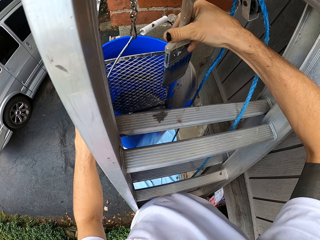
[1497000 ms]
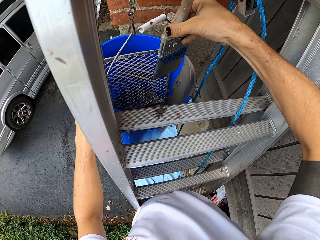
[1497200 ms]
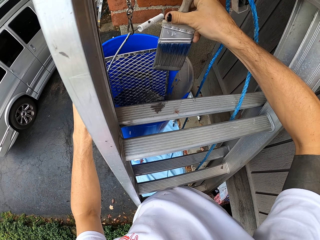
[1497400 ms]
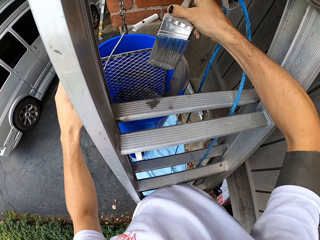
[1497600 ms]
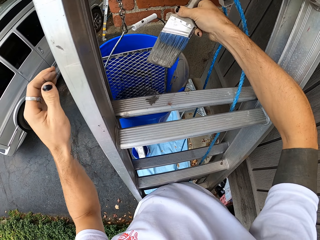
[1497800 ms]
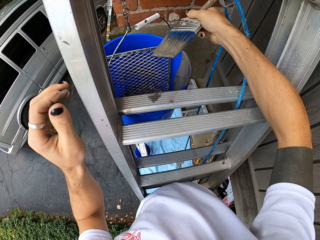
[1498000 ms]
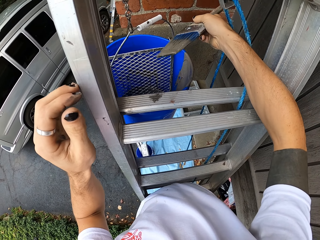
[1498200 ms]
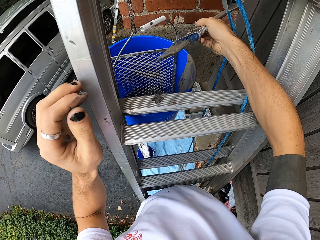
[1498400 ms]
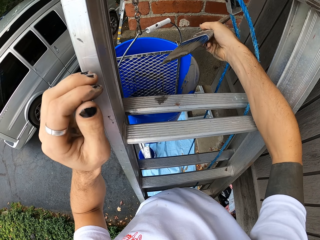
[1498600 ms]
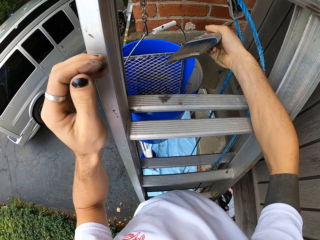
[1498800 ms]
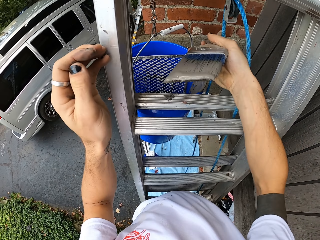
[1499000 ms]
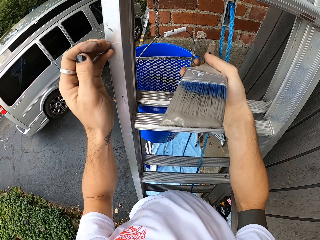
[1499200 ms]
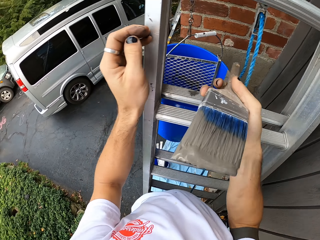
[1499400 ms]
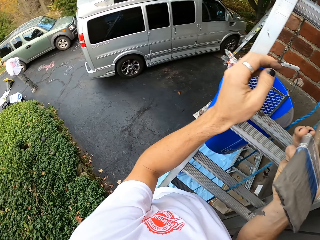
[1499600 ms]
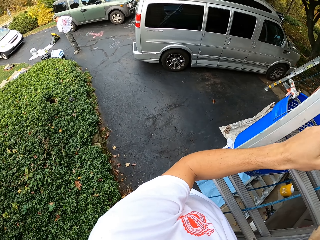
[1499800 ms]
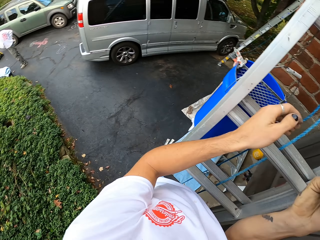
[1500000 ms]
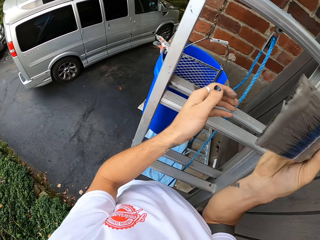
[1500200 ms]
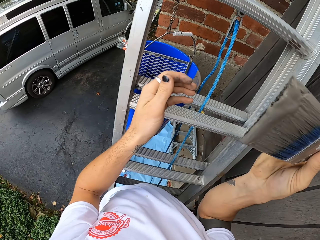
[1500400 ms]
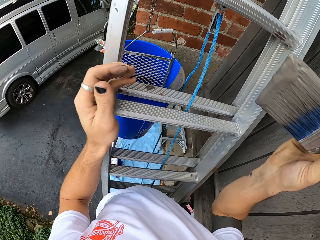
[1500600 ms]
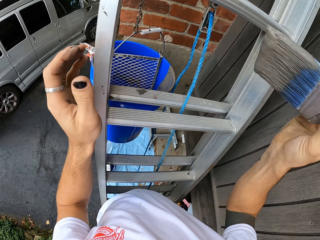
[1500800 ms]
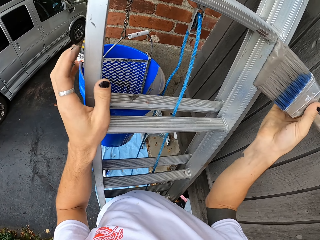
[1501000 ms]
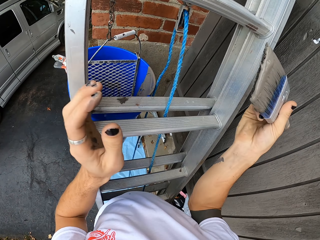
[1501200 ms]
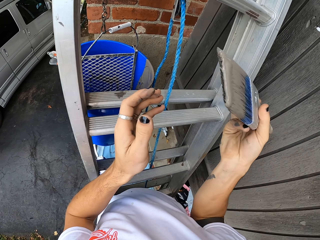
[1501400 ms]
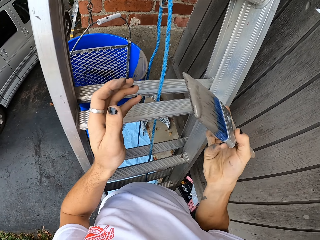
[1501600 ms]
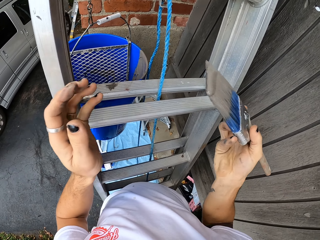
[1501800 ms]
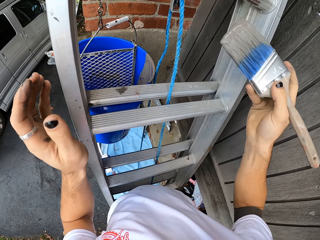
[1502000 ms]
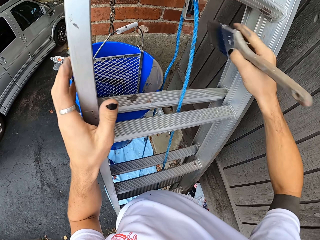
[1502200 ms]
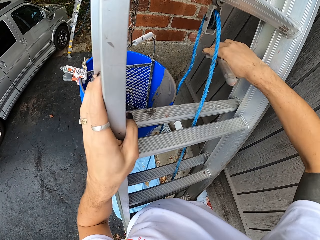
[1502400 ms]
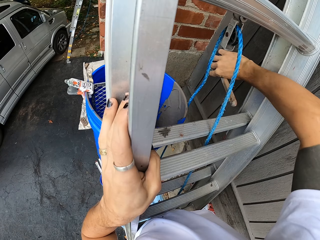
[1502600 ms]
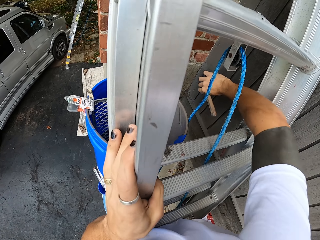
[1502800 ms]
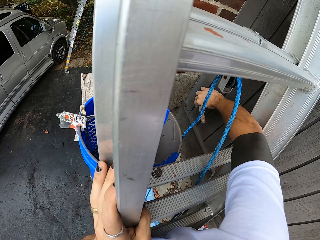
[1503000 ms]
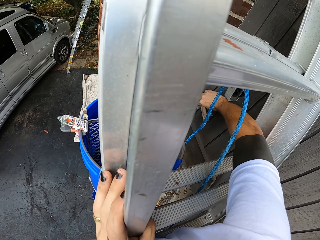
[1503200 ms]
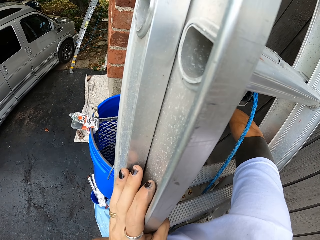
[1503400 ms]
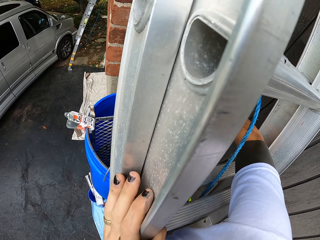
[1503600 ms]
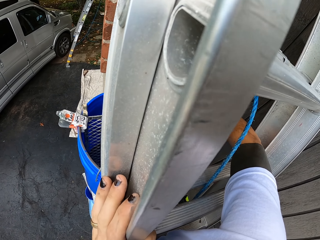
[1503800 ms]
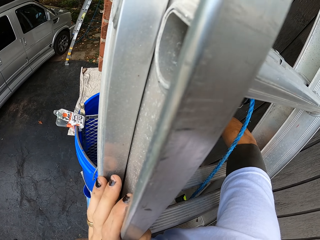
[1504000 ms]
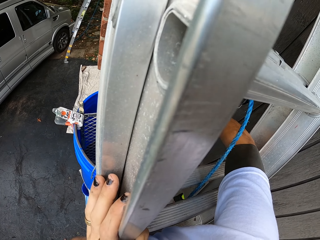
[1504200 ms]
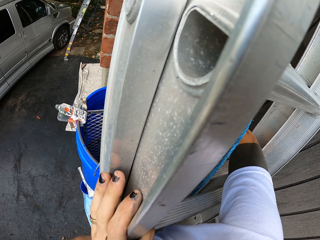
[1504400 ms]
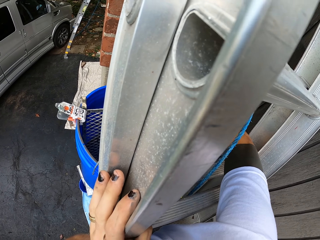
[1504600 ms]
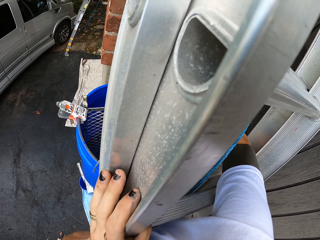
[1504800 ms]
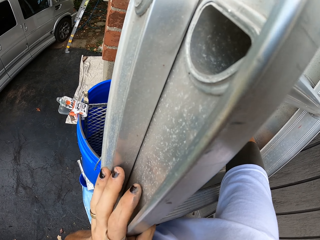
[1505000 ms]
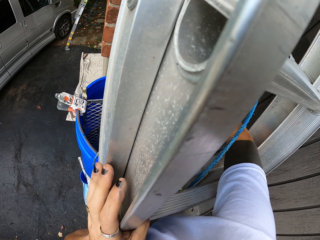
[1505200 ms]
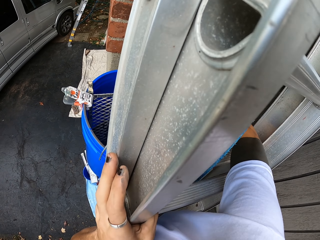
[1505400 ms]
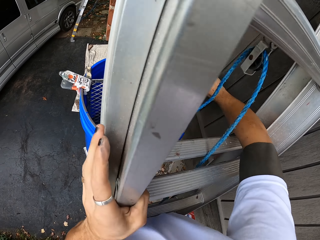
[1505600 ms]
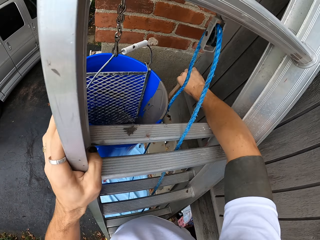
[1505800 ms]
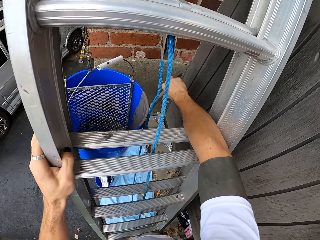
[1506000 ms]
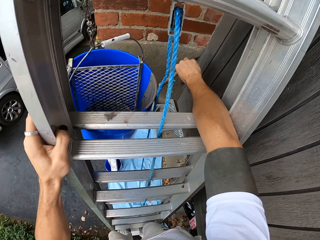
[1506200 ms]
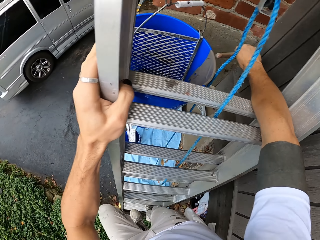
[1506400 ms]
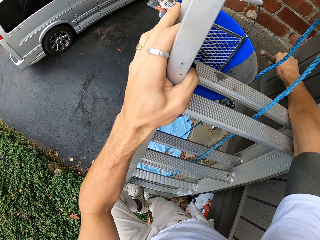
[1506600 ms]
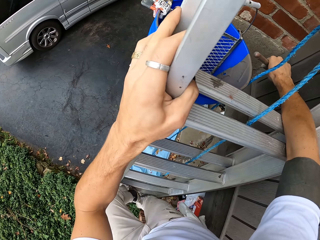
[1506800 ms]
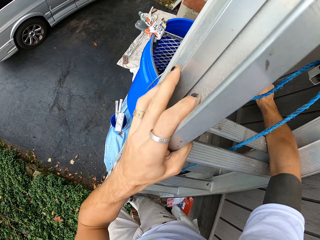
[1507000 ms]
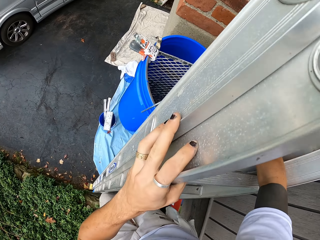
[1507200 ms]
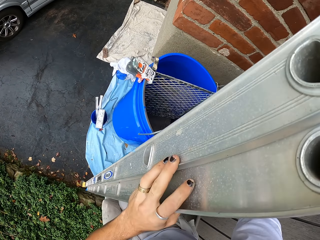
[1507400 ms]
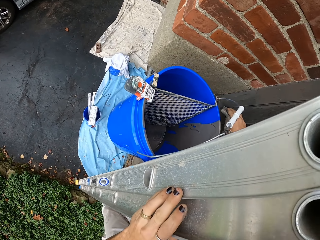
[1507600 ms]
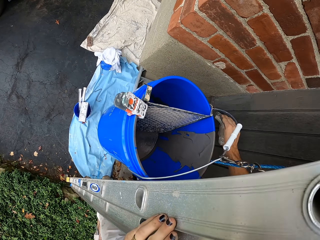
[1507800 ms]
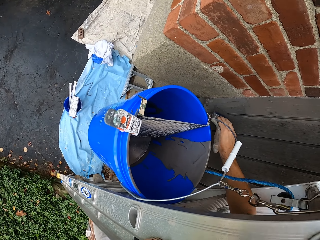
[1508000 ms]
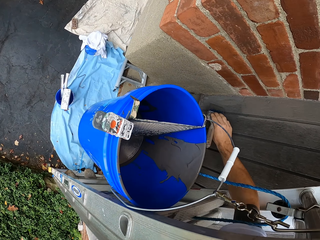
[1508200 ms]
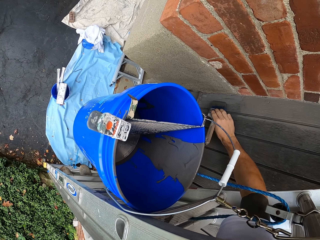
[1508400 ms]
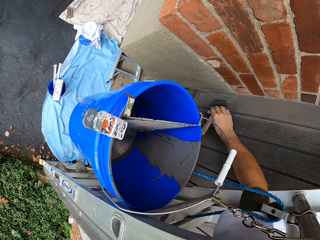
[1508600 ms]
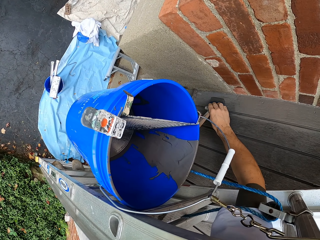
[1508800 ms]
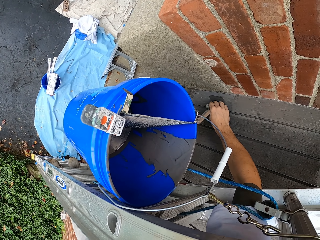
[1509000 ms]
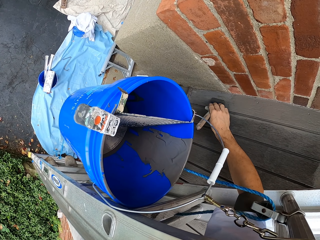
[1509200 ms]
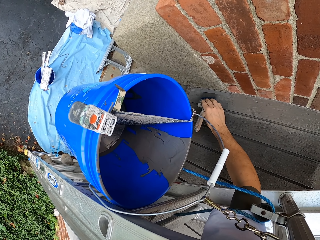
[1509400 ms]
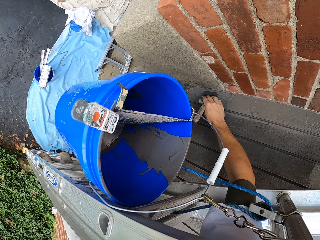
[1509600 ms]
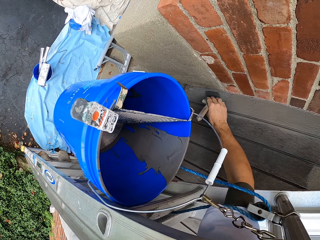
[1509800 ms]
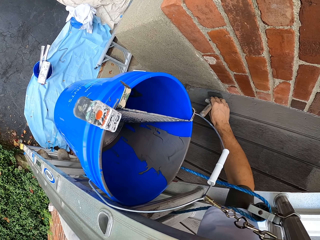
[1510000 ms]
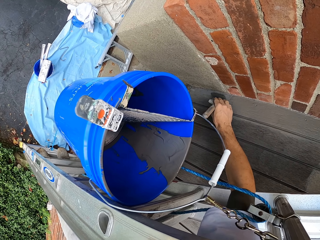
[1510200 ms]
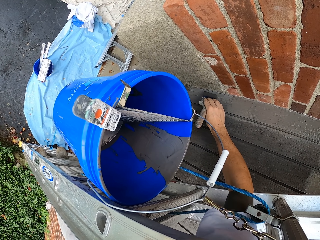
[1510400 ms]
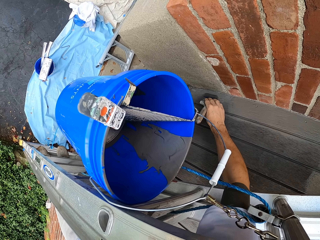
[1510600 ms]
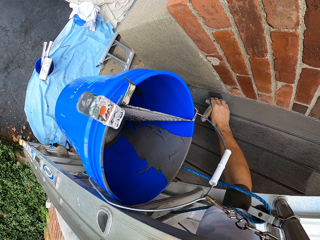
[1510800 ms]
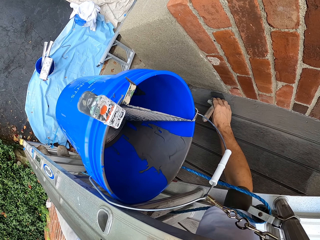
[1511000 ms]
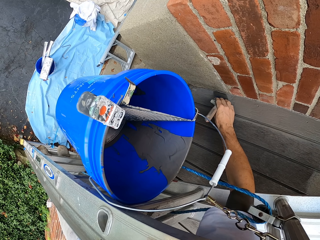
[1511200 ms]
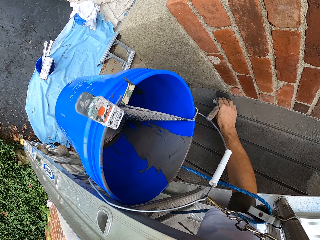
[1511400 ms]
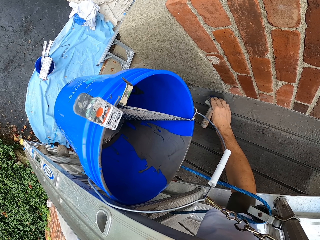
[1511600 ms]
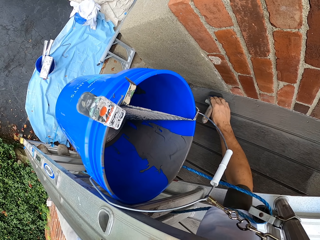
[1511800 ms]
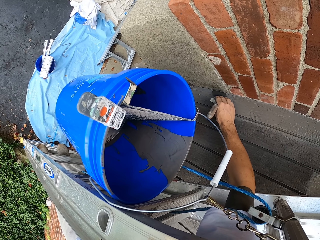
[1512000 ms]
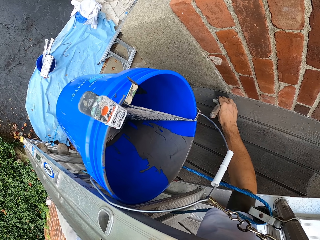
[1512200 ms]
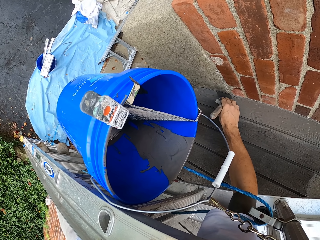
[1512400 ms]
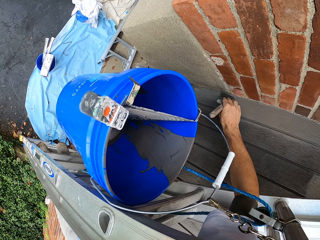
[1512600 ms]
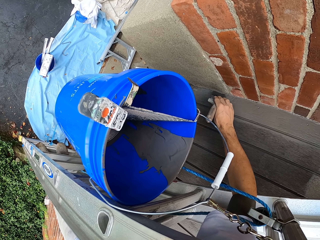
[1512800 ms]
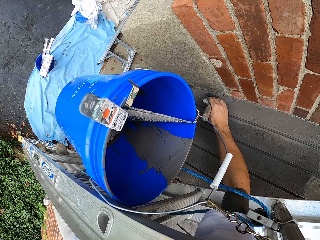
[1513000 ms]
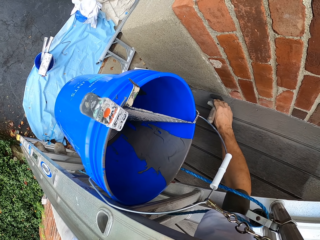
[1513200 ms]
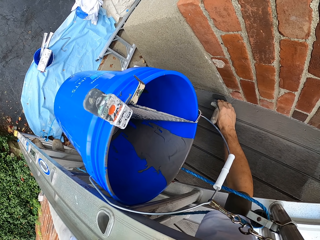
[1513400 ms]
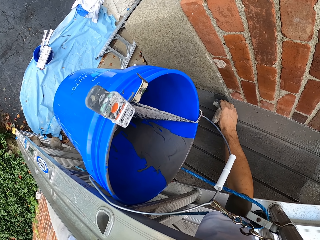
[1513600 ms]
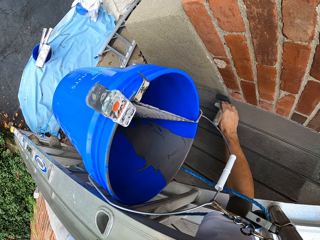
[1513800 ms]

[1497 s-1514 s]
The camera wearer holds the paint brush with his right hand. He turns around. He paints the wooden window with the paint brush. He holds a ladder stand. He turns around. He paints a wall.

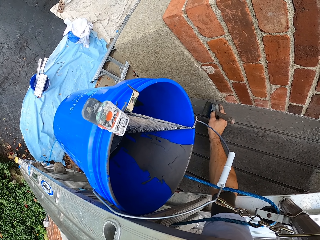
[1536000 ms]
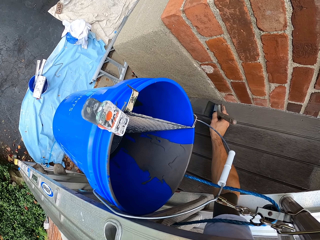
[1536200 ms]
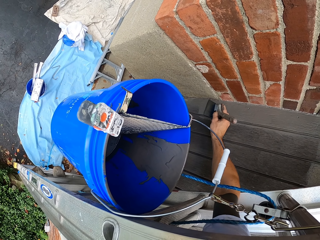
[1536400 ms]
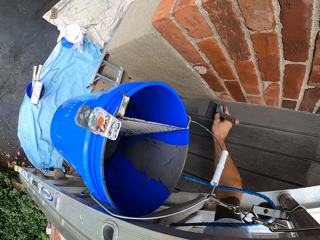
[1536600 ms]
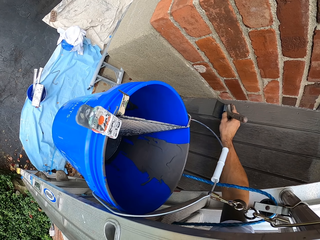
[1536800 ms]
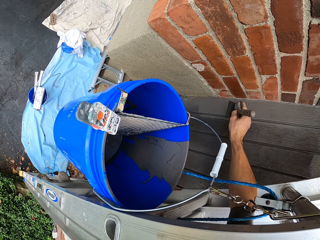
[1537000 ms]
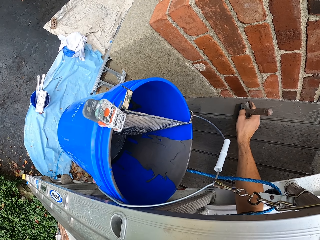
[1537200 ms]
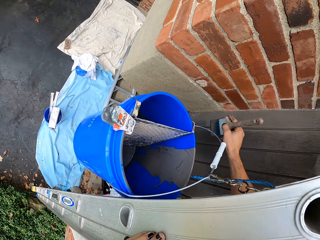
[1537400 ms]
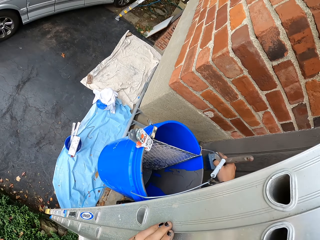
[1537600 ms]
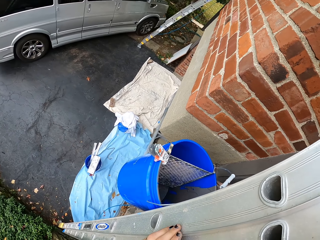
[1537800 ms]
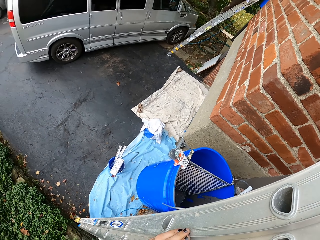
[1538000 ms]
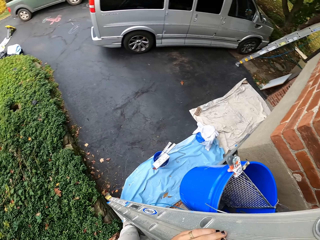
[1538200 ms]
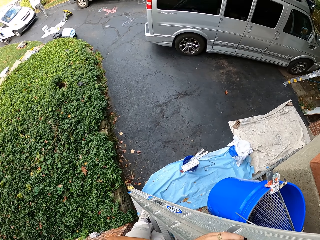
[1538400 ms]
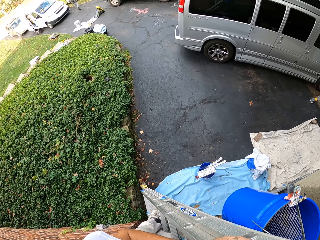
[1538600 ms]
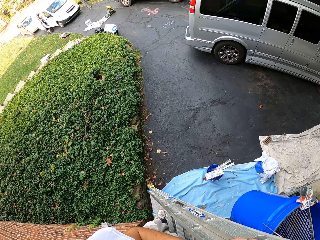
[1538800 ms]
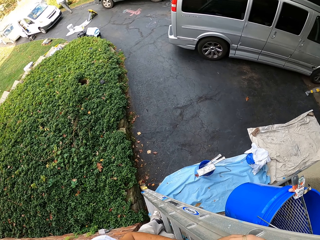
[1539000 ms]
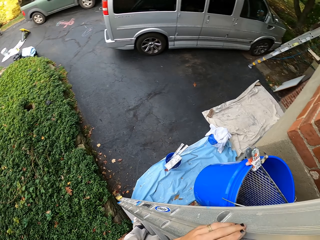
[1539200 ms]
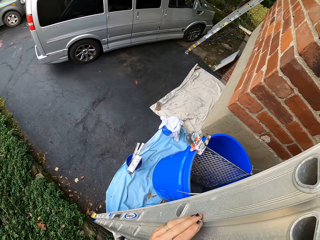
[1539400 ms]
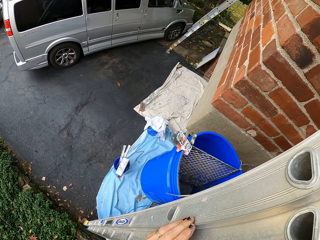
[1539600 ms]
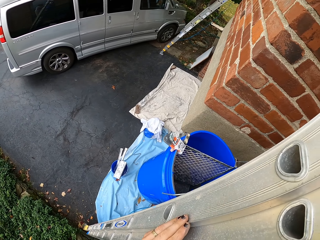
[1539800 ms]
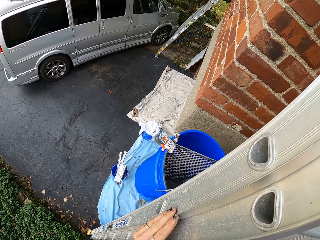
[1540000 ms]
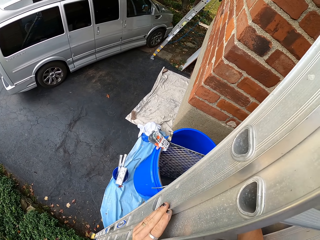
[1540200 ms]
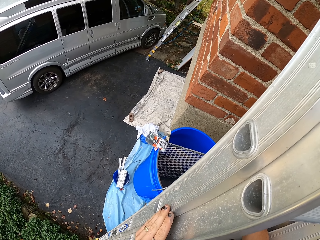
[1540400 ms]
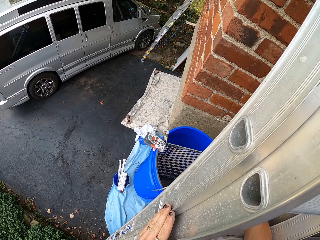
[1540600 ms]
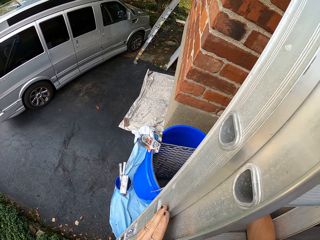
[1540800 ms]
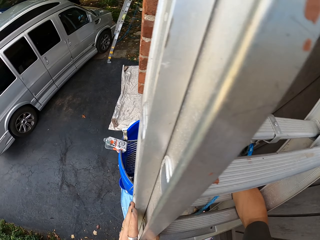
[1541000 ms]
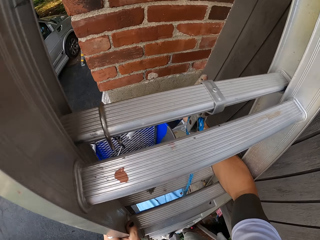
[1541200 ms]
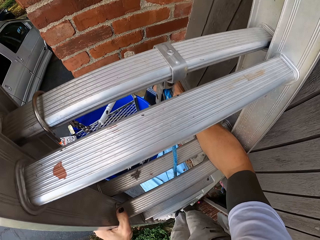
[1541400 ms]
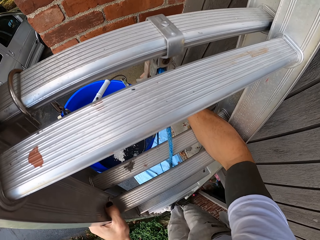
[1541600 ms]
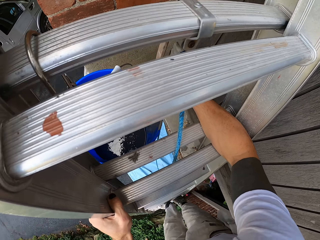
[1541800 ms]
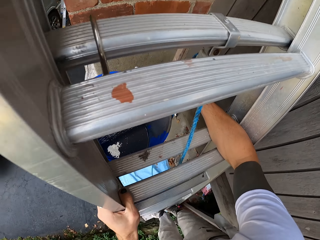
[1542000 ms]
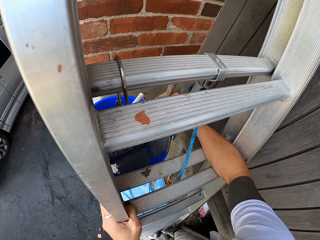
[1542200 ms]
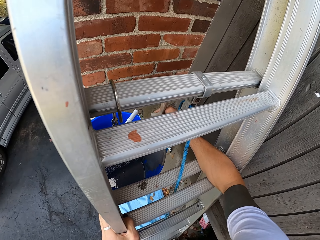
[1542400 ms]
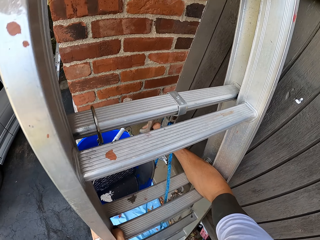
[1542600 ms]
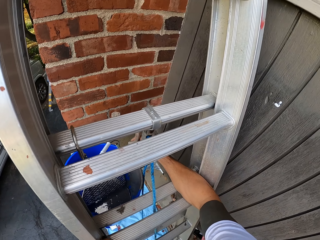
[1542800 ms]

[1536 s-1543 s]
The camera wearer turns around. They stand on the ladder.
